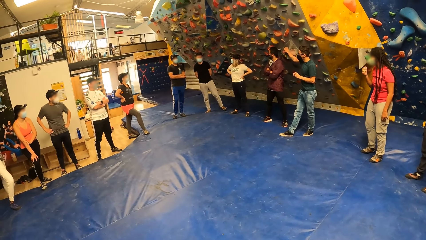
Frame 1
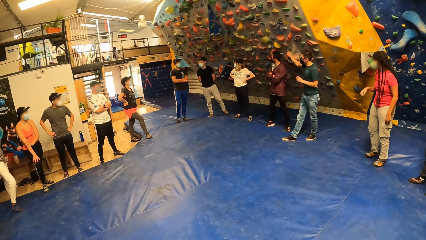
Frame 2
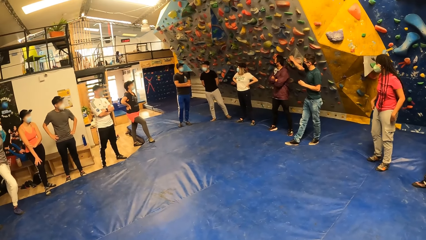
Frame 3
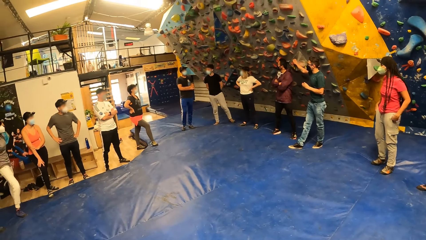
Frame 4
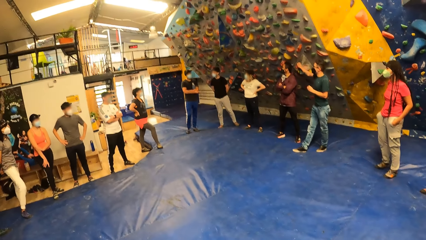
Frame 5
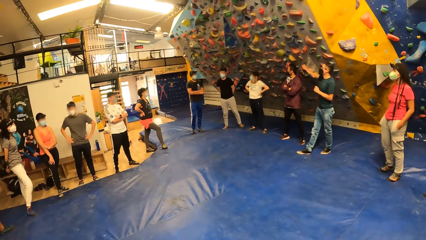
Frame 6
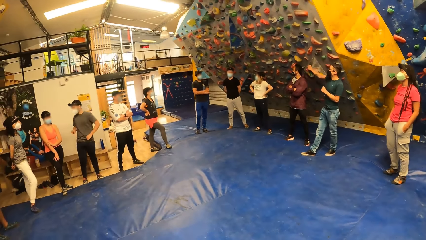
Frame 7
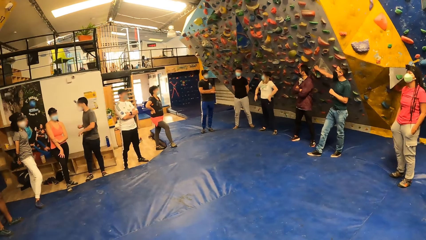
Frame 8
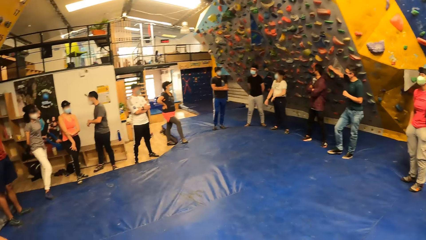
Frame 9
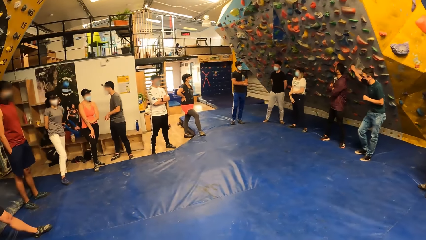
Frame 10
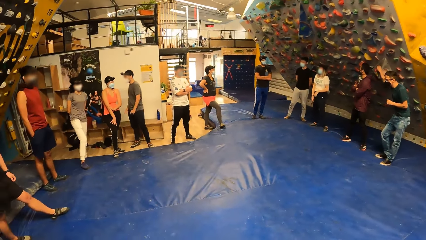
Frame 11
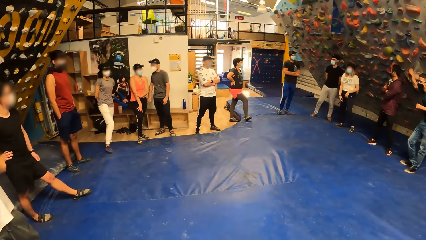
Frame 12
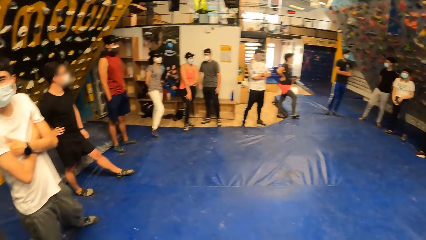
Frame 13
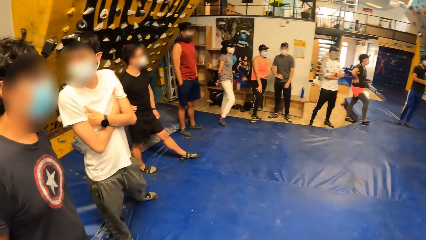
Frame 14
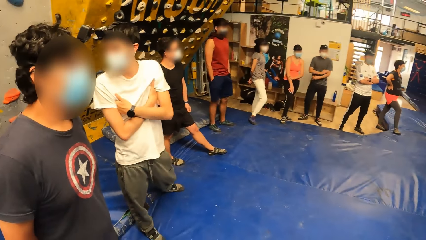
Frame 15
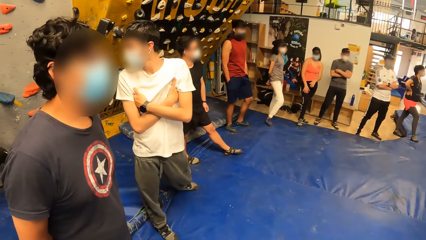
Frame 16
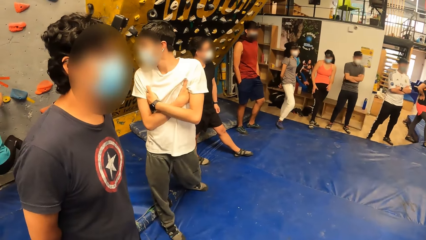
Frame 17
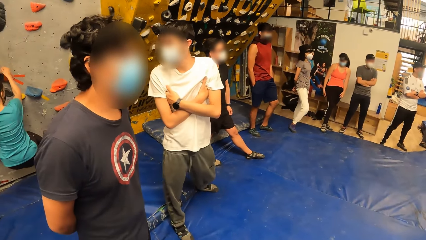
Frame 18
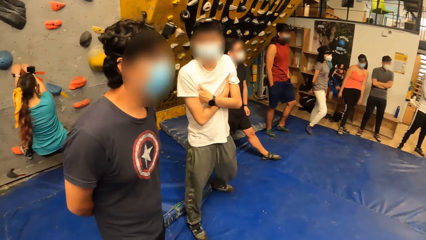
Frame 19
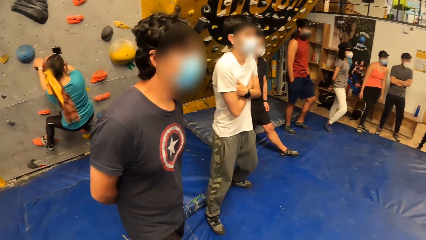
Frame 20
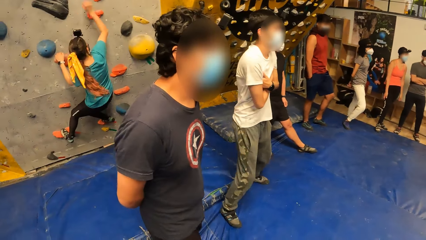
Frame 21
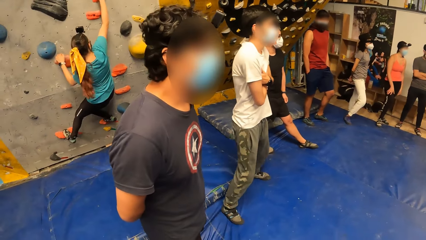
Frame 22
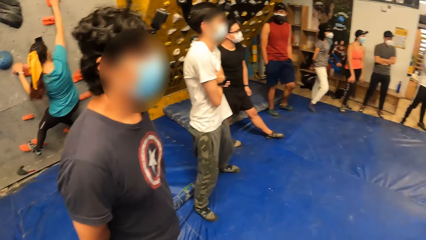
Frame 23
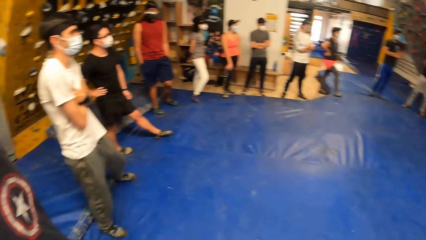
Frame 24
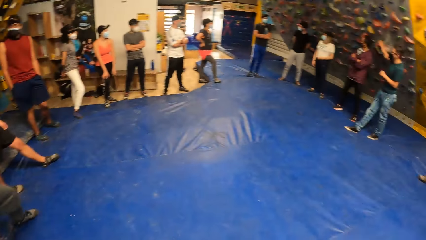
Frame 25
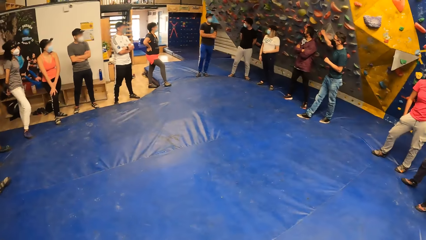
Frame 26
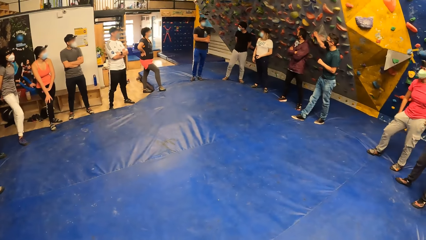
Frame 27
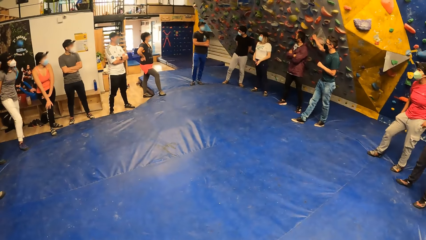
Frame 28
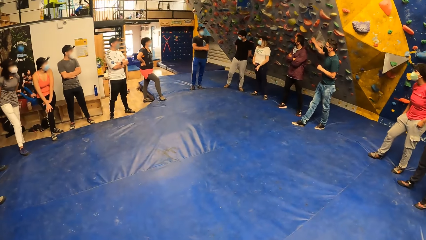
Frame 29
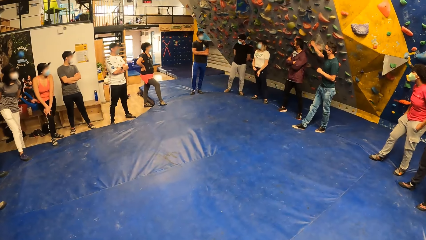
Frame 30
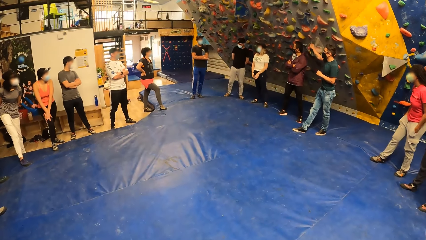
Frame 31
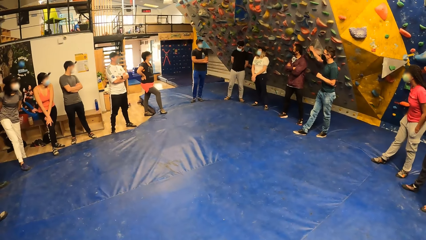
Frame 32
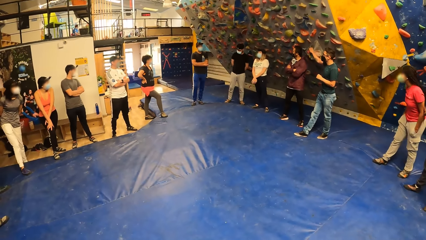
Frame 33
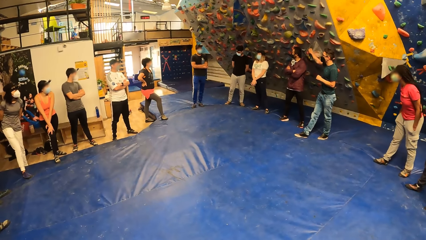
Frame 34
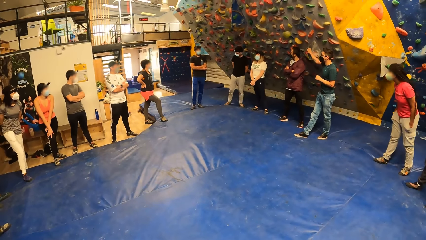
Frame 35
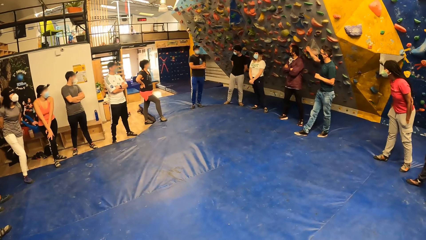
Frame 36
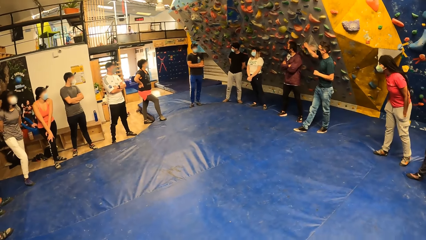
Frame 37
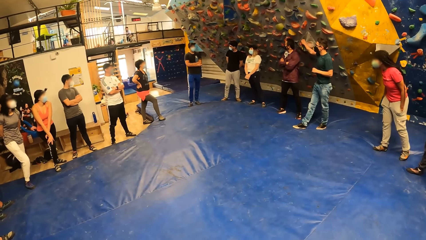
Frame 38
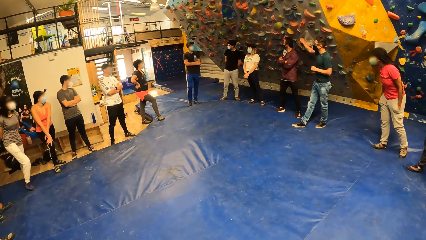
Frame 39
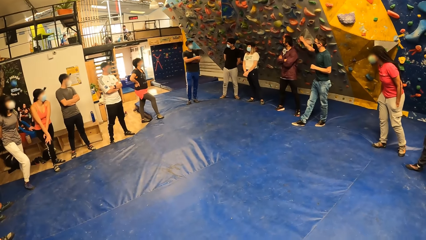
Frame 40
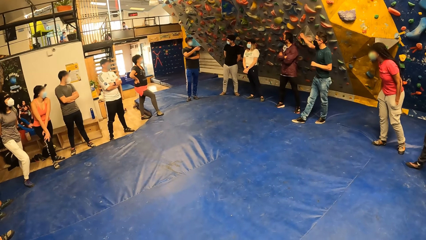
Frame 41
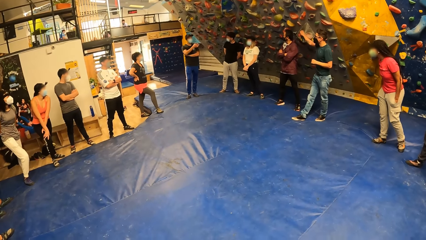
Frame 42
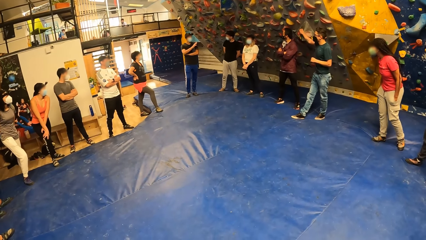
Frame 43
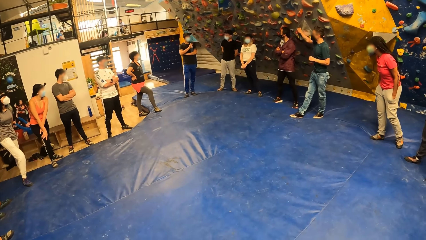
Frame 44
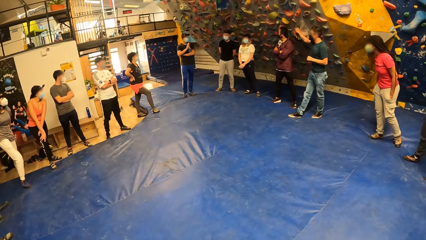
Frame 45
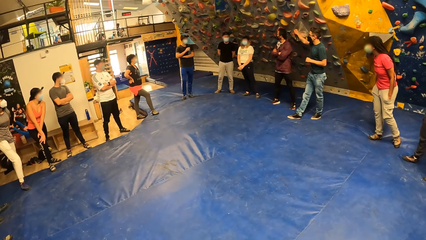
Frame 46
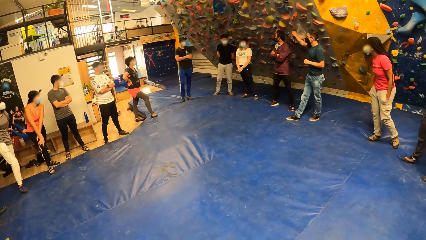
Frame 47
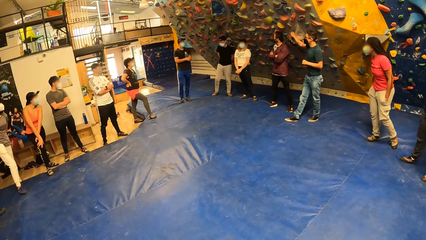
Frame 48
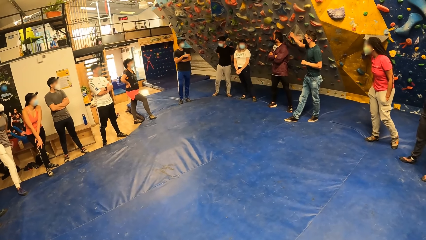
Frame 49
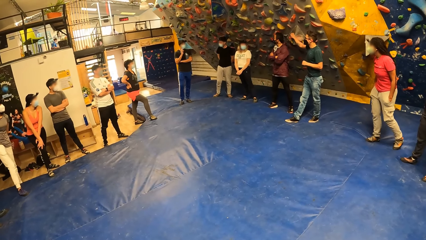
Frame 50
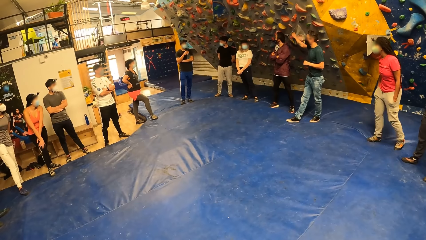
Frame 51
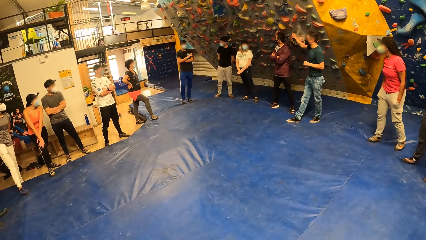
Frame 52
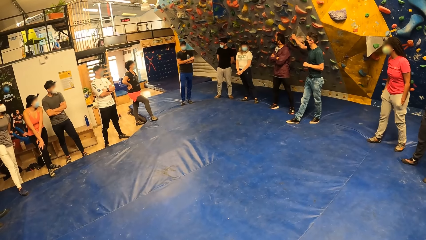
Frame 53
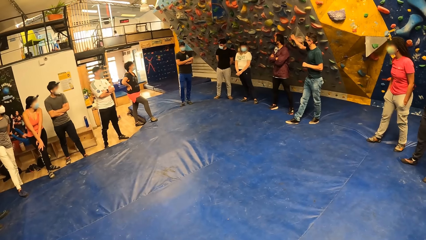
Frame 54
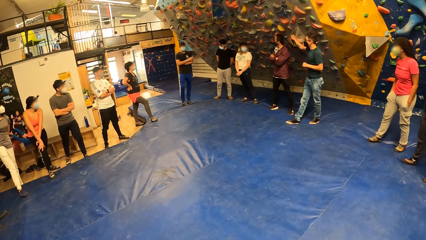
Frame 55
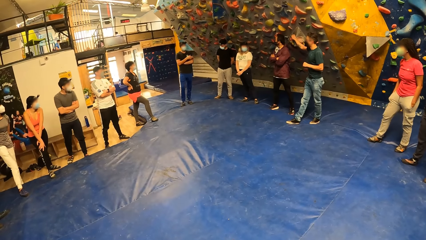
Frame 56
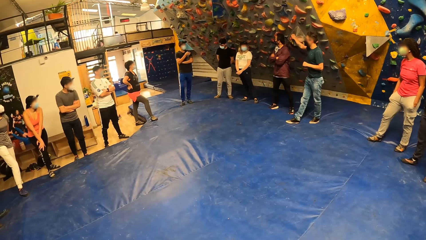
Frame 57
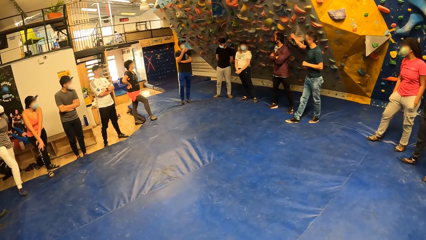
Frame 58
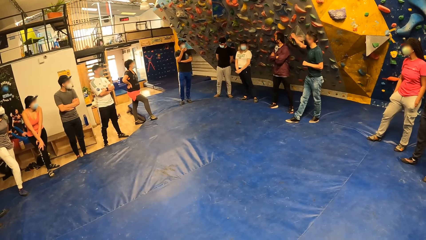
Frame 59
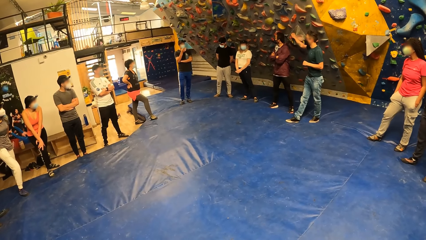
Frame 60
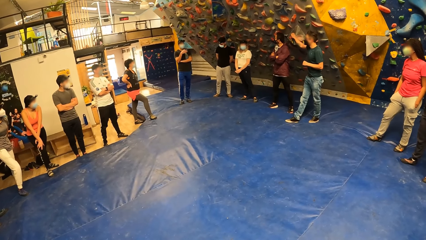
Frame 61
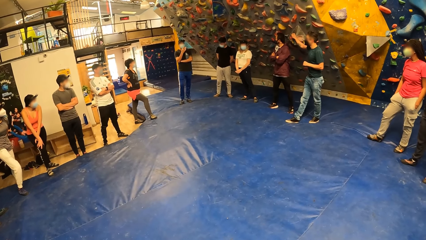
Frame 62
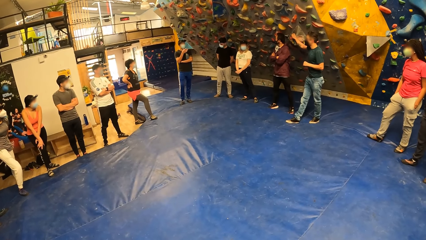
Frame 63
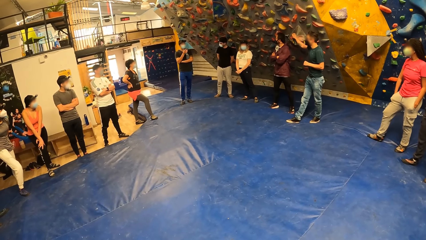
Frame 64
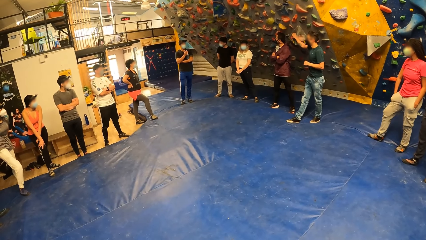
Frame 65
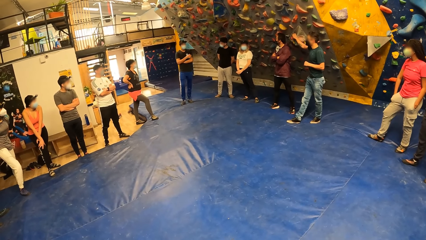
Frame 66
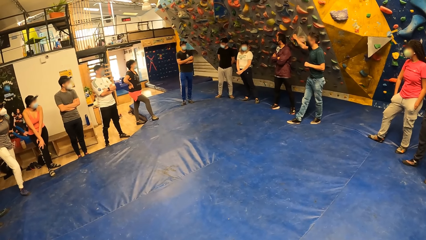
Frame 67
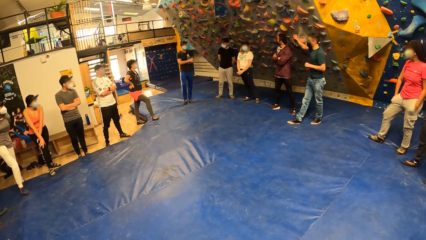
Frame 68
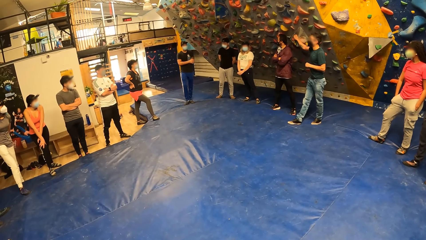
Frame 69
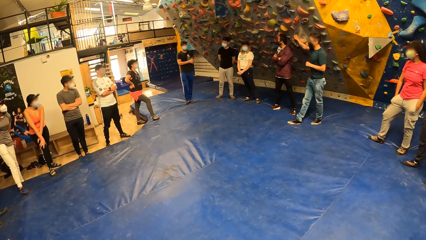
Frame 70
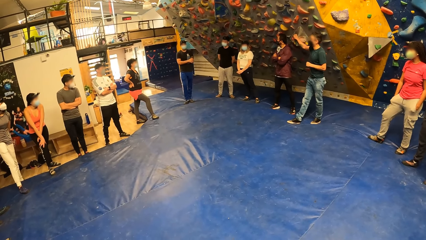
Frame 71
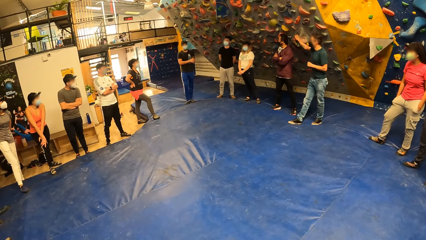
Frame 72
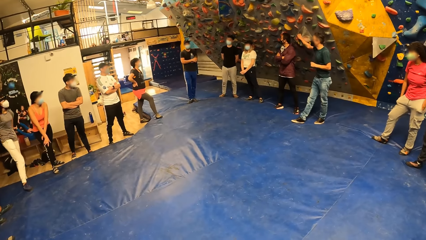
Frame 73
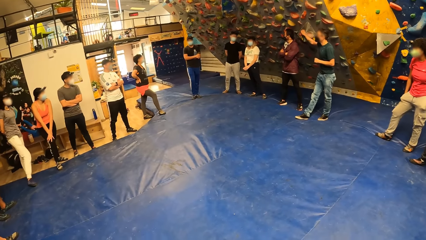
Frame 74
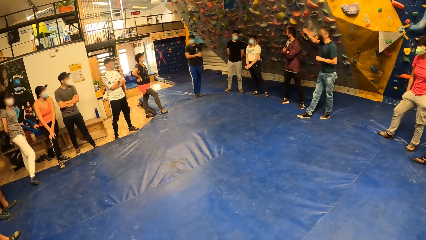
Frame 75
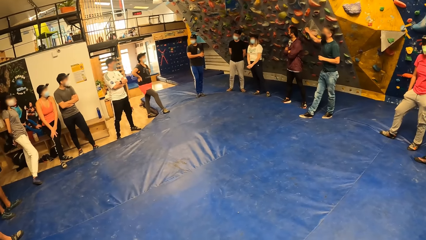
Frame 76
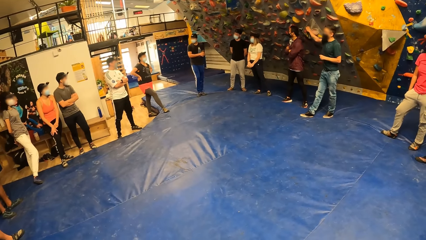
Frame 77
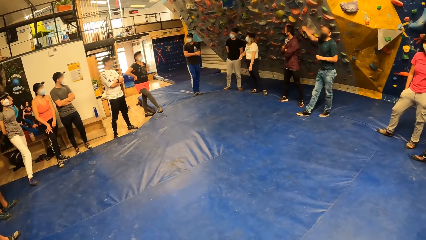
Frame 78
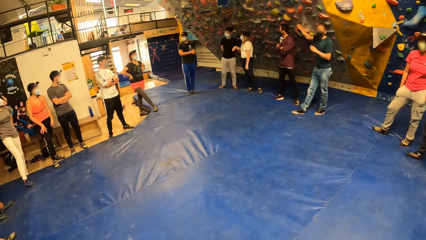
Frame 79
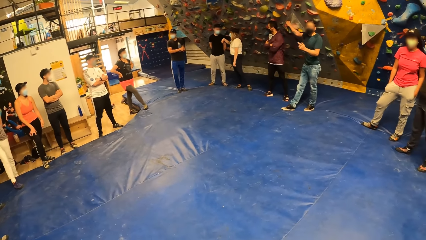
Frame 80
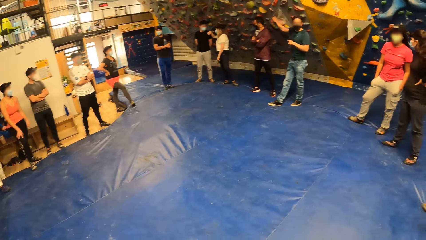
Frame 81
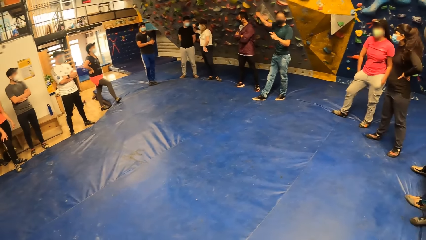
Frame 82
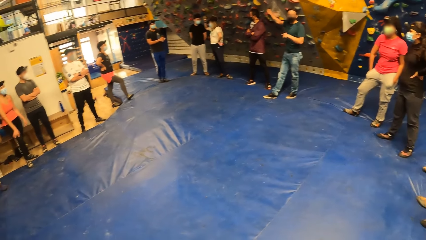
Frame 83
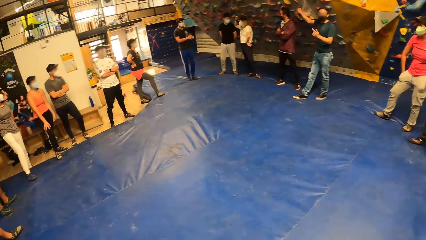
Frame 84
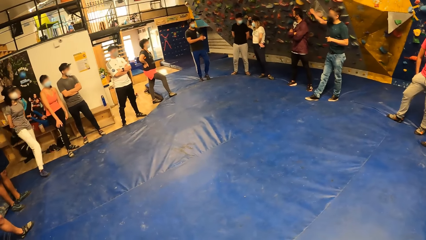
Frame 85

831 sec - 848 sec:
The lady puts the hands in the pocket. The camera wearer looks around. A man demonstrates with the hand. The camera wearer looks around.
